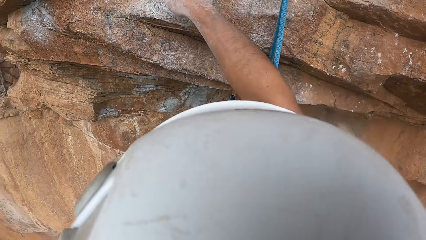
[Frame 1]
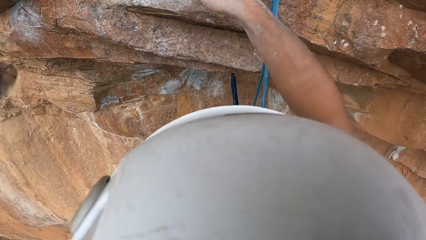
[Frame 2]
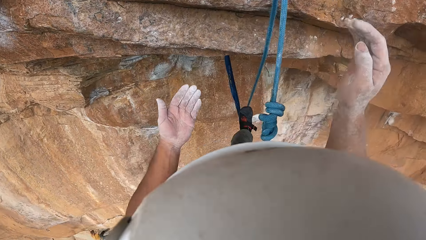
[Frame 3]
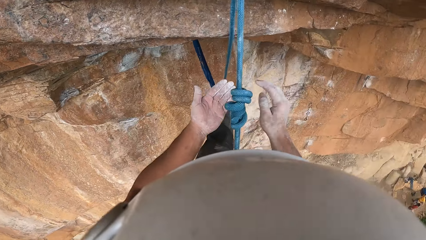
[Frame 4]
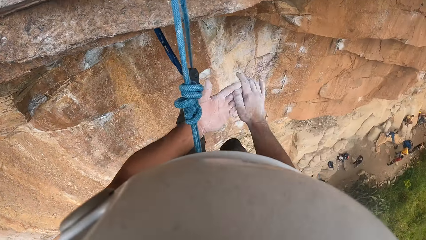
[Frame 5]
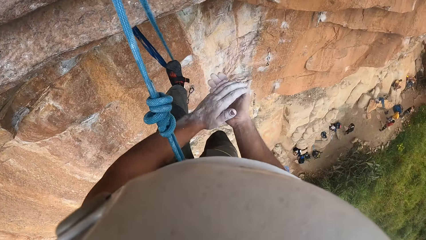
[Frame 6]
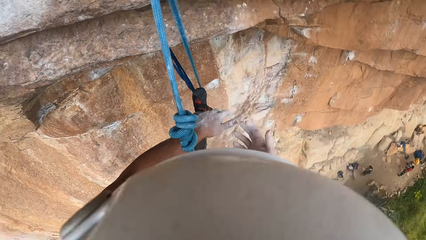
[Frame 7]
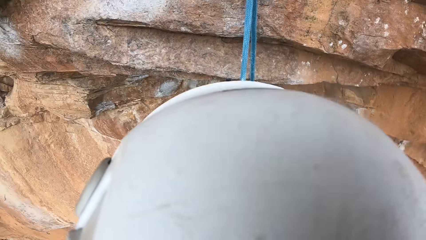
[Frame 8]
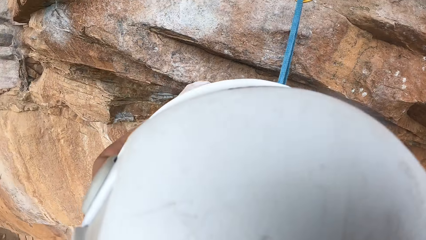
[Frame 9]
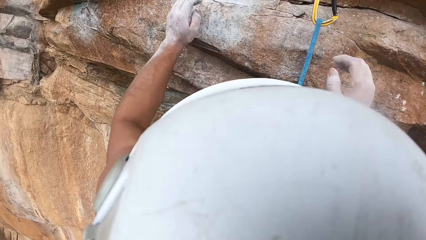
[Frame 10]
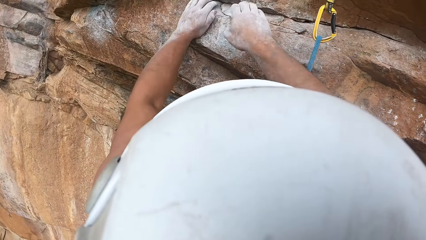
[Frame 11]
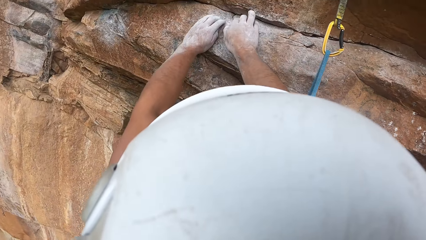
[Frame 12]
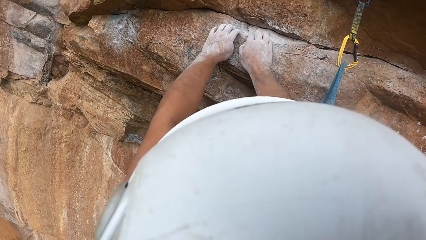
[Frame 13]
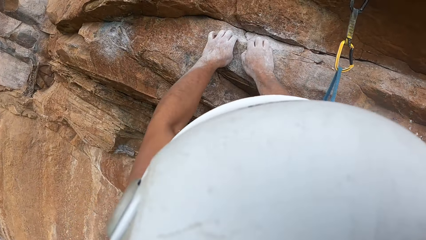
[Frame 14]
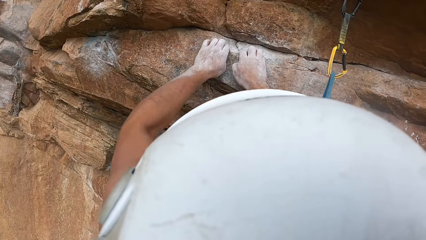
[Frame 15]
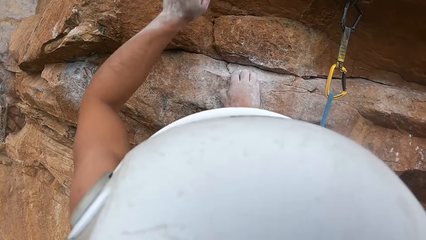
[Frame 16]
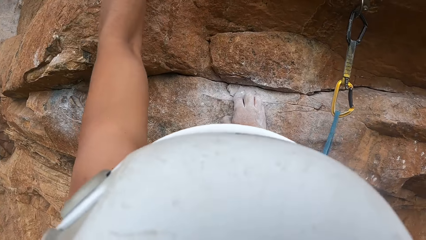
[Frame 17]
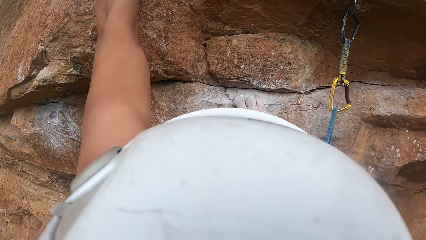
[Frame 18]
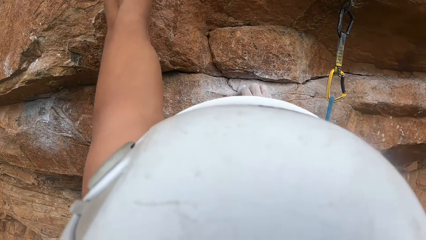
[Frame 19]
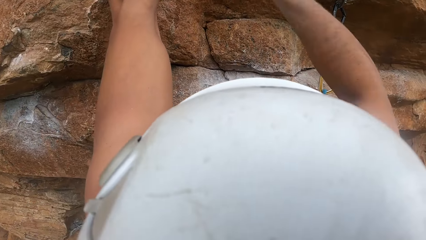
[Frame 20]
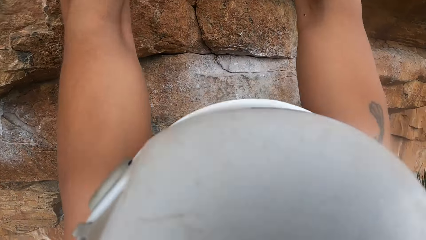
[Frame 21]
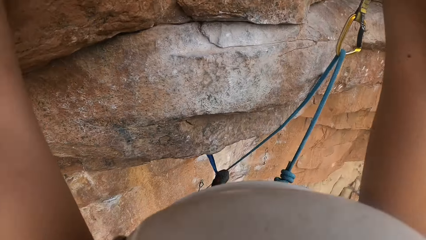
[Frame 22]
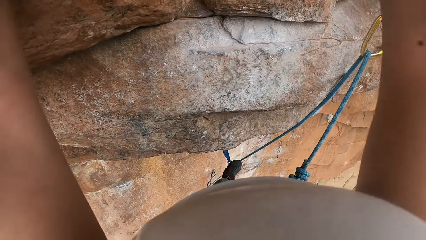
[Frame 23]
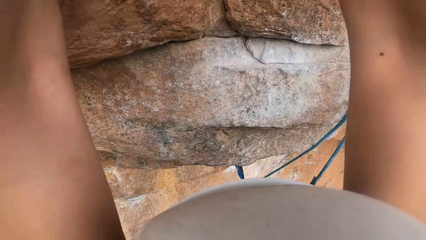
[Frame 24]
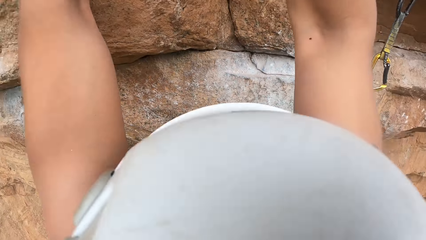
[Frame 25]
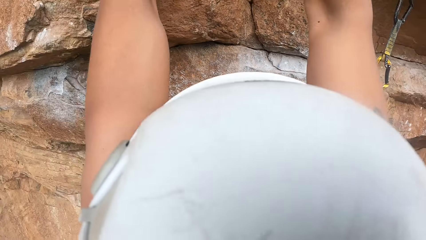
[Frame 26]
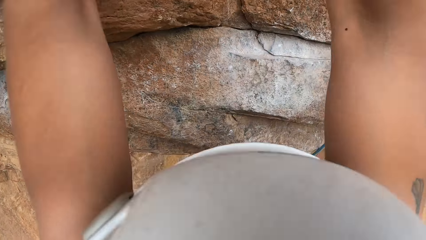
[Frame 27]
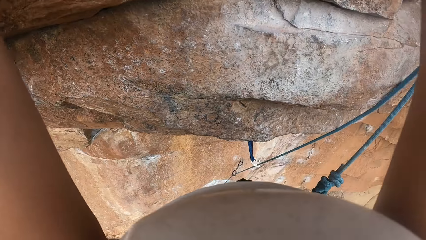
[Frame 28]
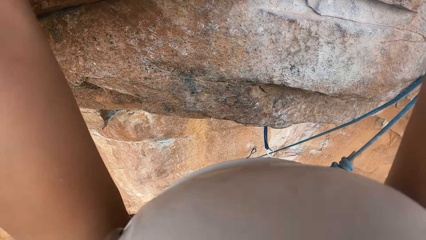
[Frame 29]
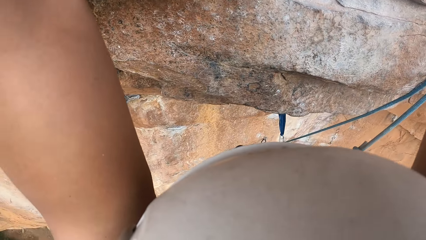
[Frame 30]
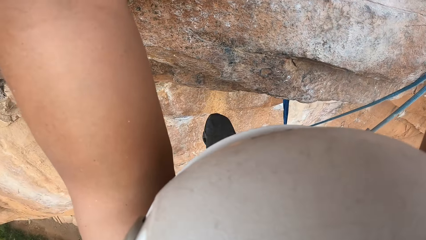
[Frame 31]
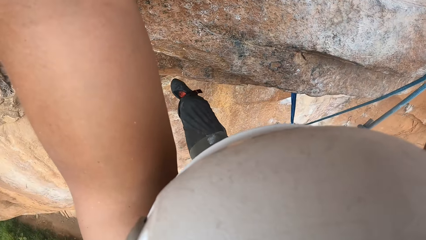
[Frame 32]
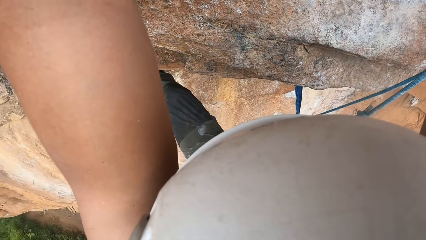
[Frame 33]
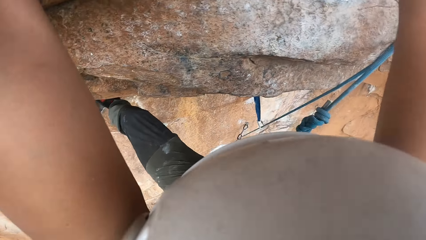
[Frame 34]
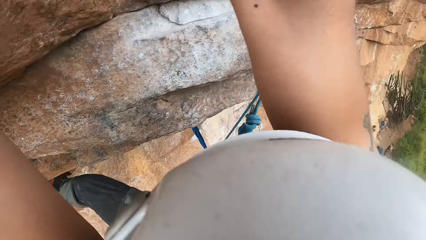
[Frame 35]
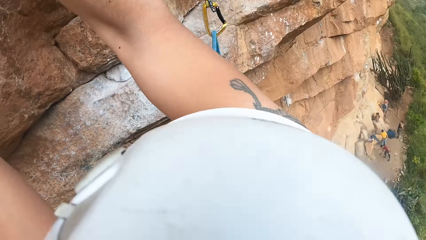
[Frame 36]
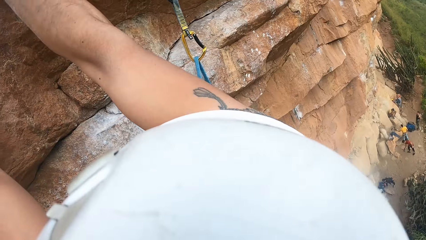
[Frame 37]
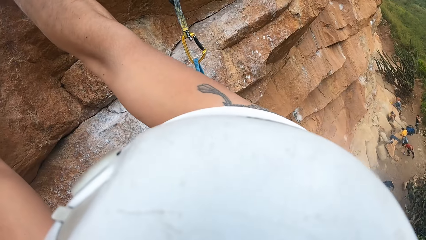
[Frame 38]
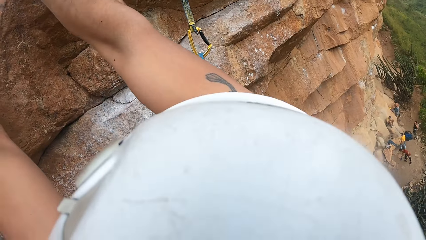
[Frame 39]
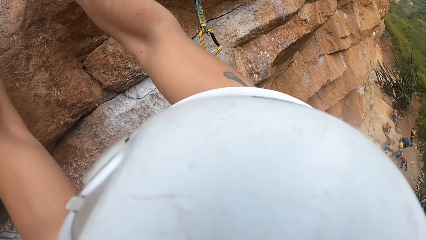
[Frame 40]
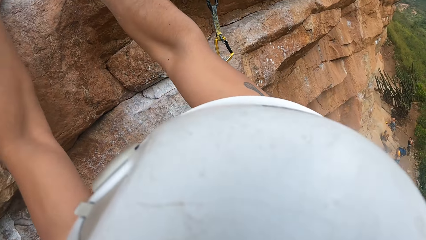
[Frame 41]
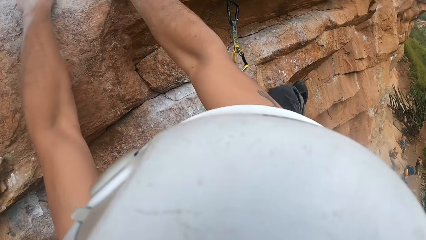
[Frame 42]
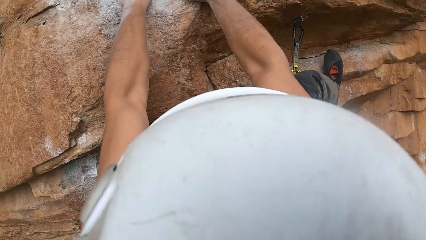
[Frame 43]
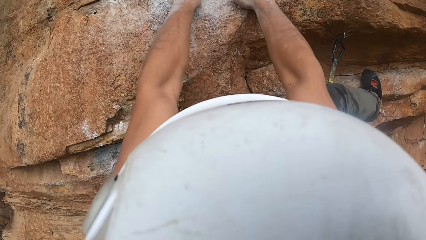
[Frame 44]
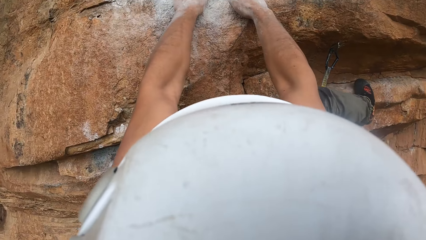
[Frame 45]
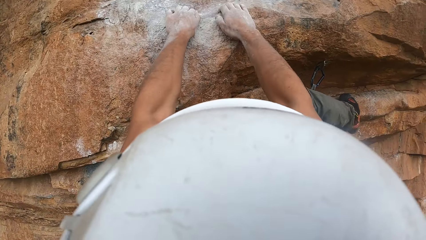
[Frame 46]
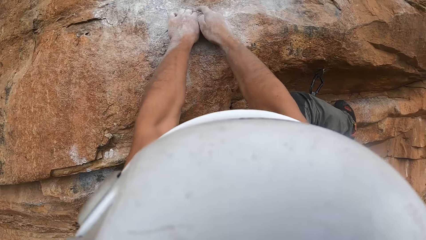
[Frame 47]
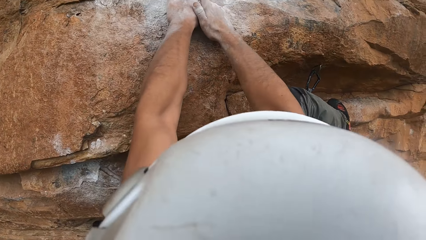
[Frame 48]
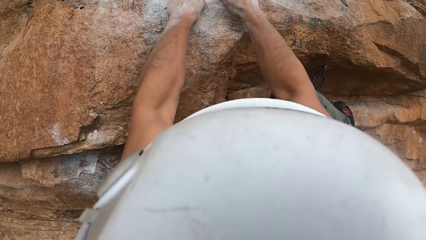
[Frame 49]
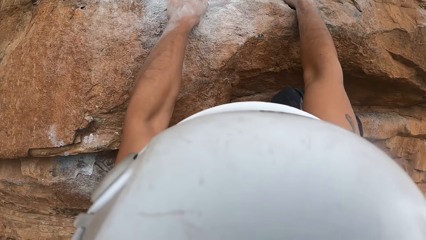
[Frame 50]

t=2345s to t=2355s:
The camera wearer rubs the hands. They climb the rock.

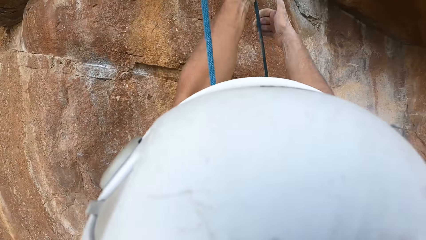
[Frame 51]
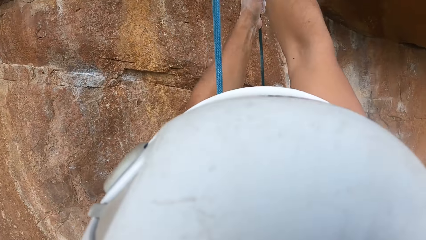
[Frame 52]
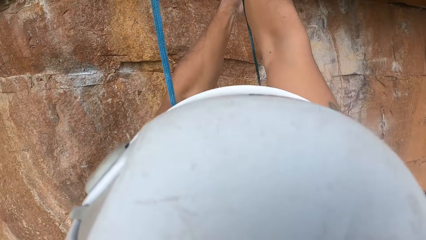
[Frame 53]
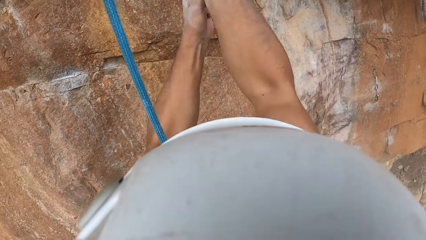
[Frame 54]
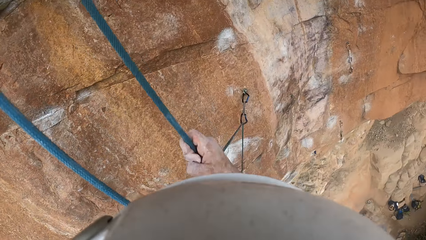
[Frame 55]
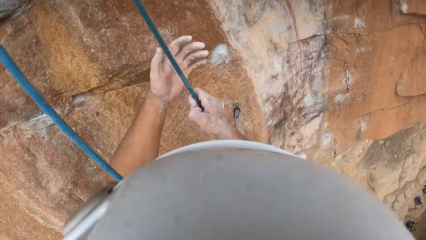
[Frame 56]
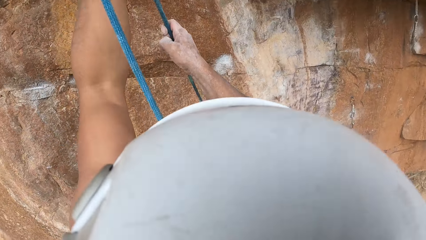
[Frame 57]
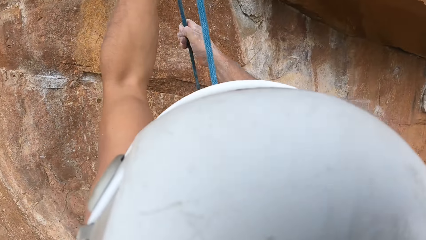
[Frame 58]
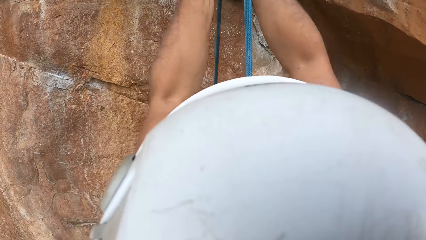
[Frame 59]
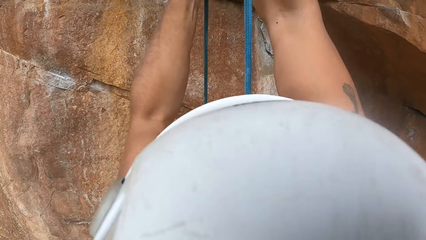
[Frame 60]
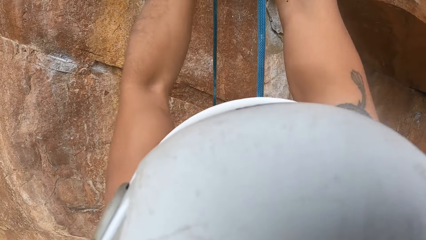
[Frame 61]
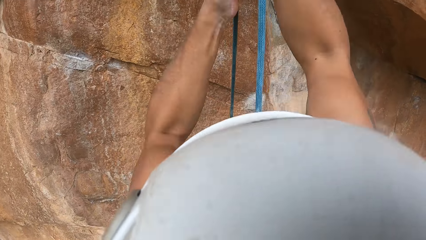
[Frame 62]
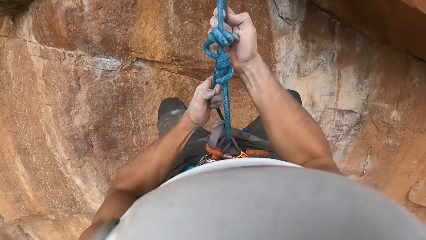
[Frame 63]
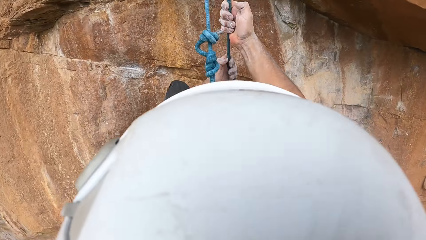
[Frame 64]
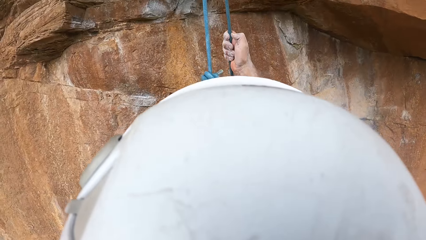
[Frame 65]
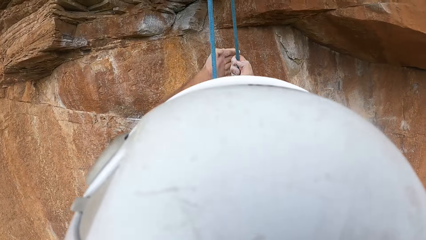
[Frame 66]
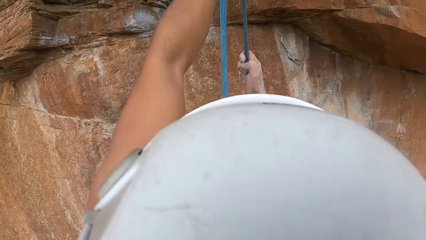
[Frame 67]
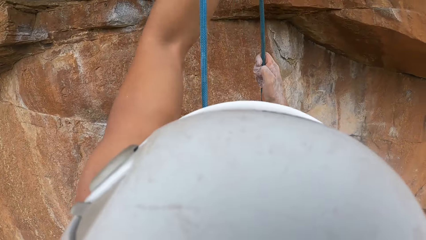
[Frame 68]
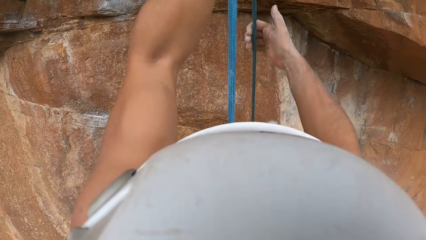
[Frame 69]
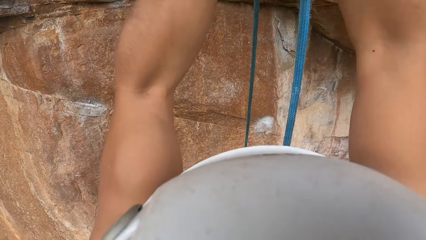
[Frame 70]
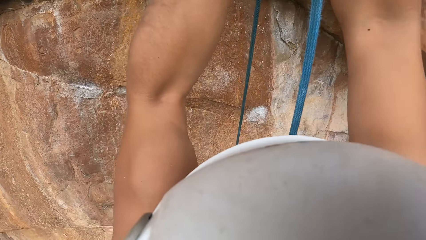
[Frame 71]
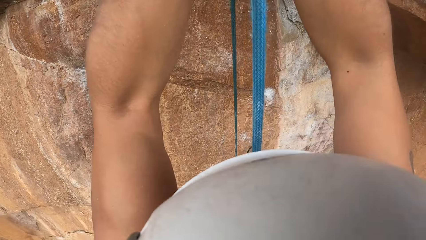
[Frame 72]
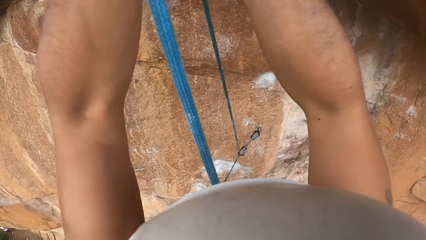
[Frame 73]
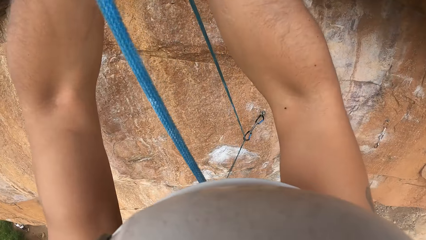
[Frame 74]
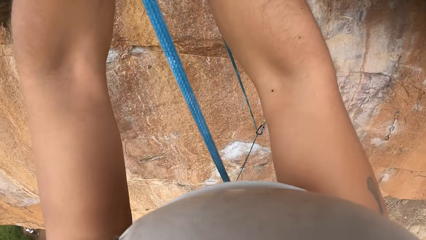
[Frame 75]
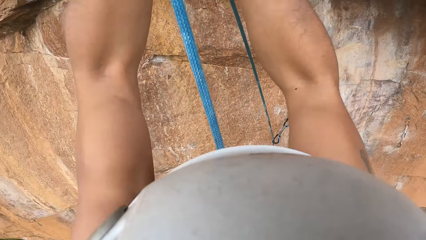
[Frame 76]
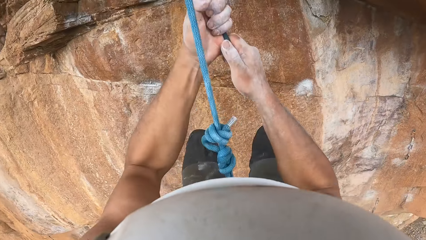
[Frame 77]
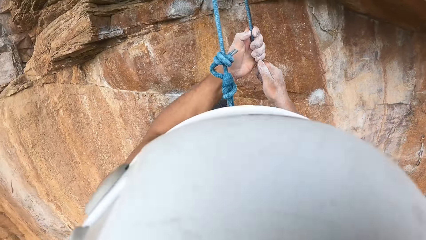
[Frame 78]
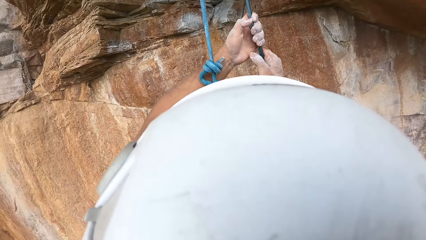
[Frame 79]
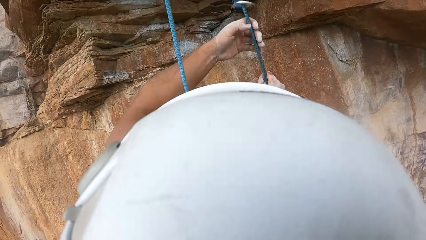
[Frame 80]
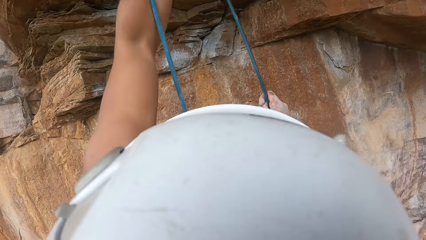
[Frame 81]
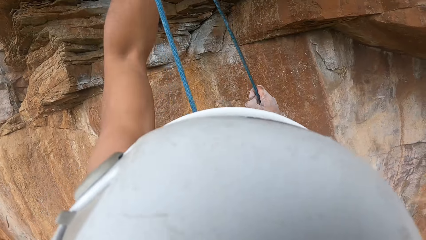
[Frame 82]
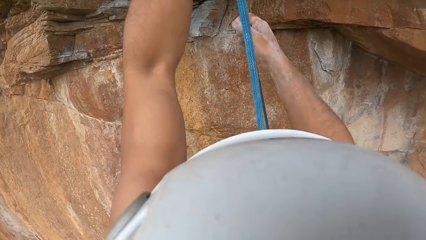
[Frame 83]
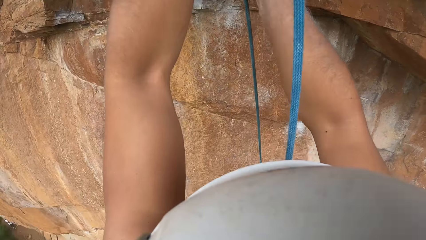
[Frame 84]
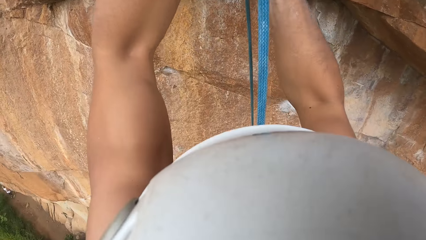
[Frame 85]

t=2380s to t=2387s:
The camera wearer pulls the climbing rope.
